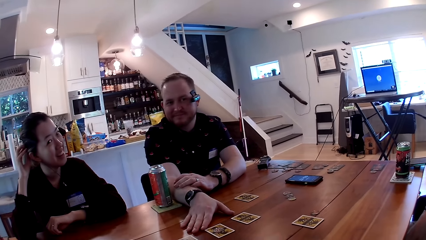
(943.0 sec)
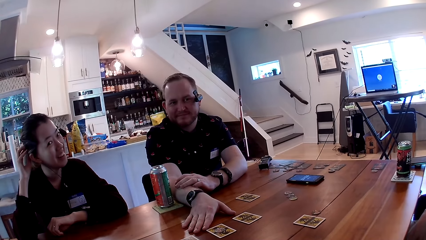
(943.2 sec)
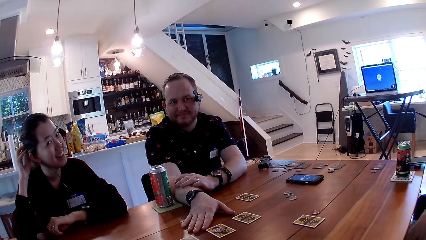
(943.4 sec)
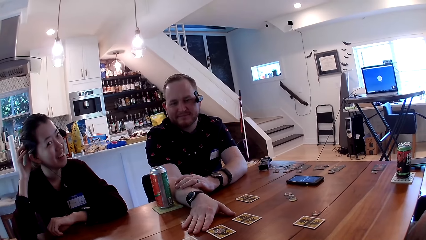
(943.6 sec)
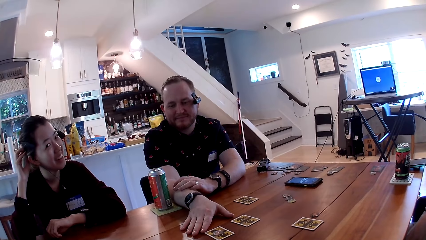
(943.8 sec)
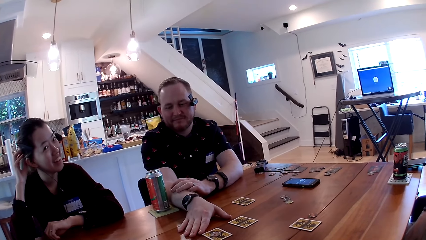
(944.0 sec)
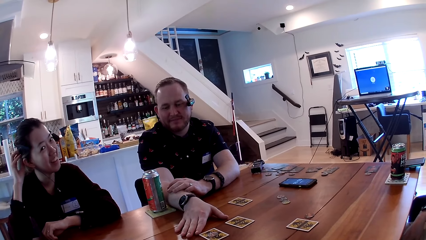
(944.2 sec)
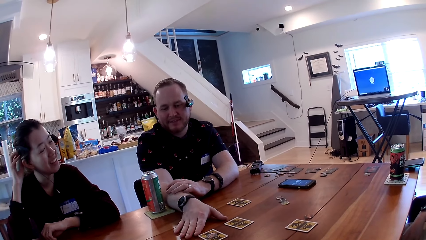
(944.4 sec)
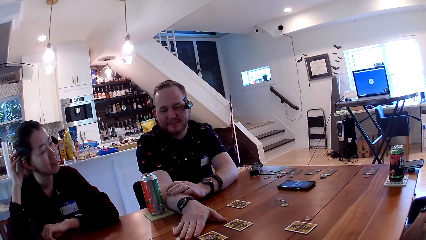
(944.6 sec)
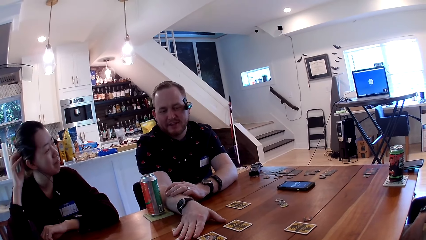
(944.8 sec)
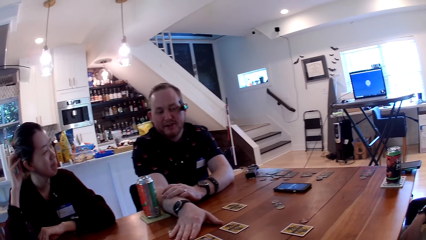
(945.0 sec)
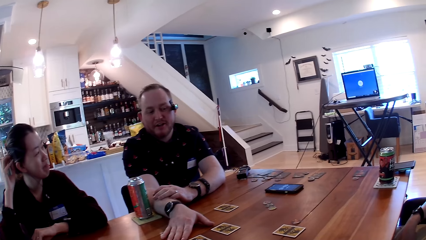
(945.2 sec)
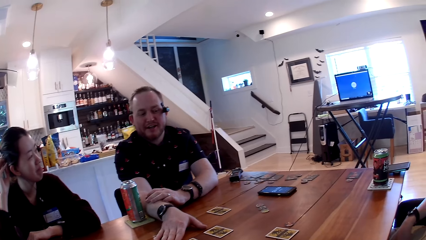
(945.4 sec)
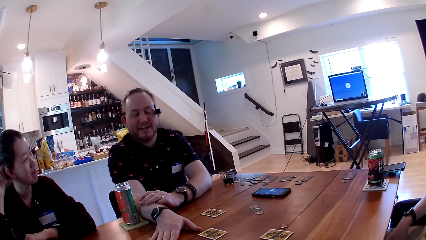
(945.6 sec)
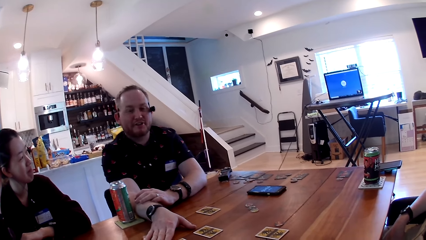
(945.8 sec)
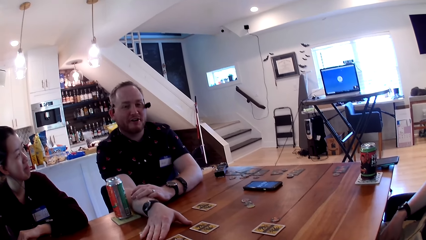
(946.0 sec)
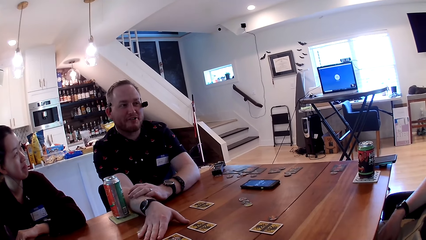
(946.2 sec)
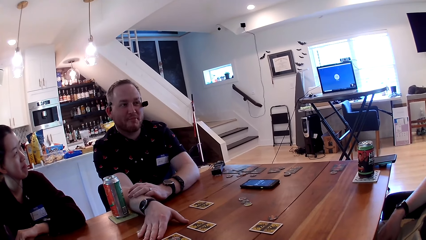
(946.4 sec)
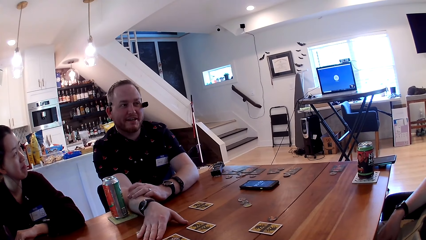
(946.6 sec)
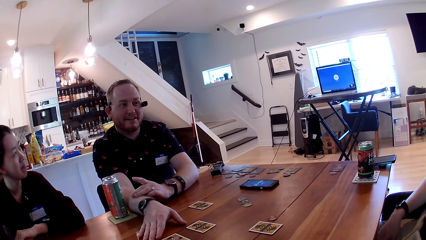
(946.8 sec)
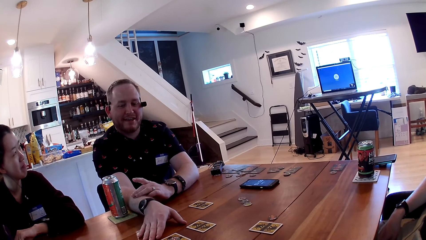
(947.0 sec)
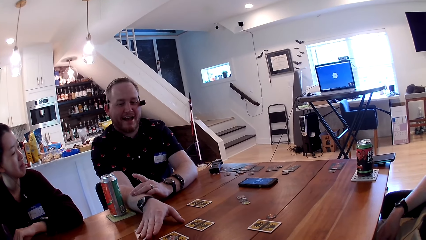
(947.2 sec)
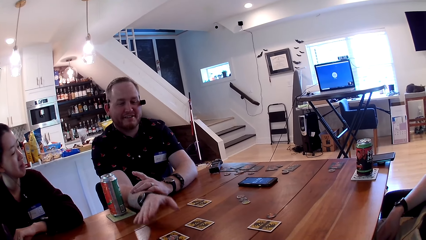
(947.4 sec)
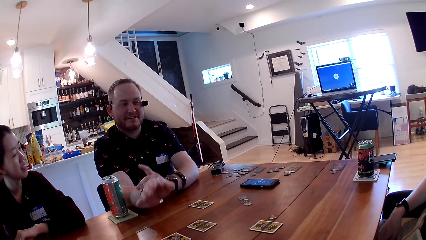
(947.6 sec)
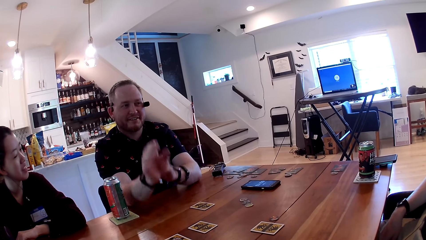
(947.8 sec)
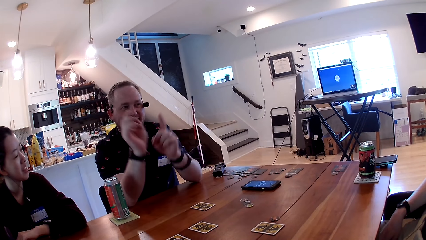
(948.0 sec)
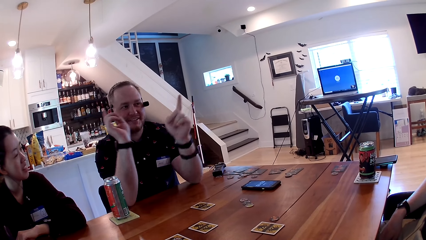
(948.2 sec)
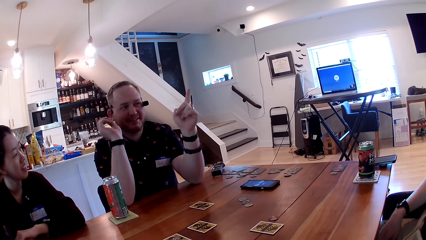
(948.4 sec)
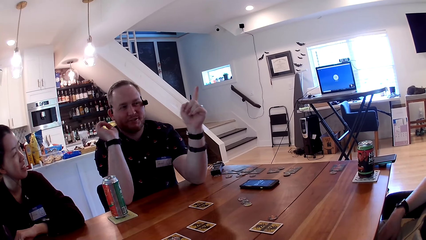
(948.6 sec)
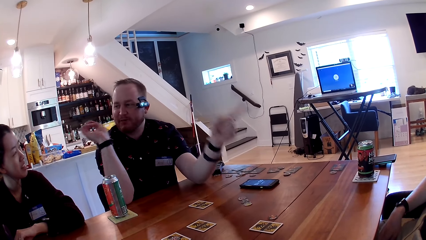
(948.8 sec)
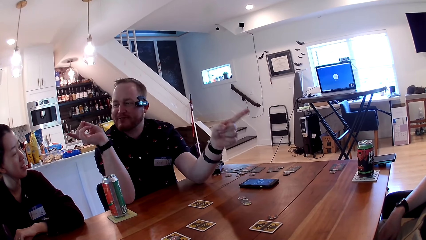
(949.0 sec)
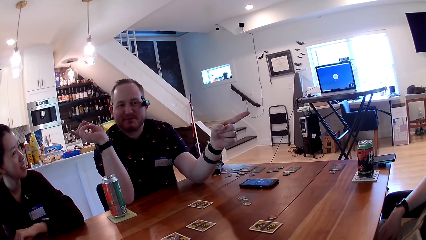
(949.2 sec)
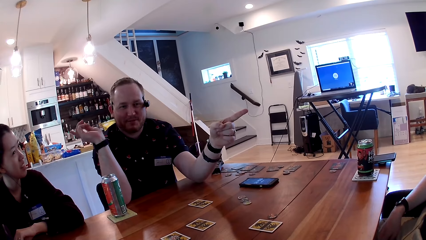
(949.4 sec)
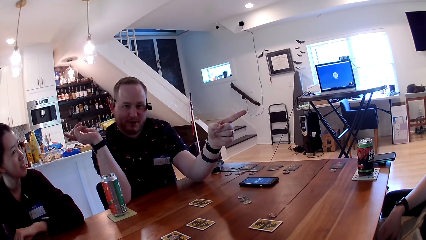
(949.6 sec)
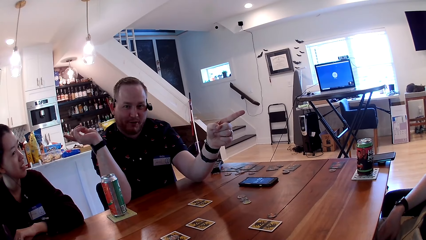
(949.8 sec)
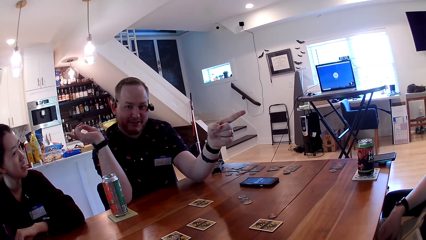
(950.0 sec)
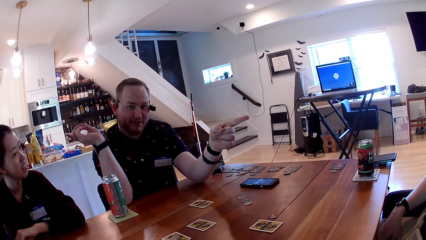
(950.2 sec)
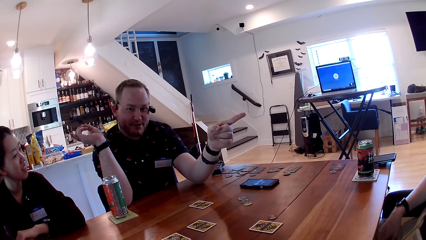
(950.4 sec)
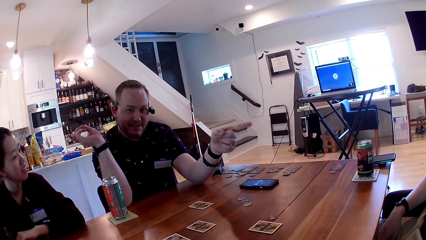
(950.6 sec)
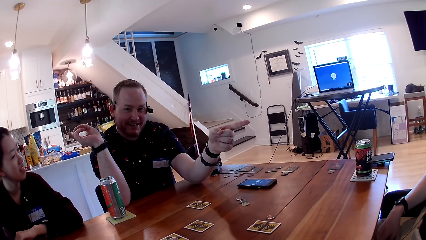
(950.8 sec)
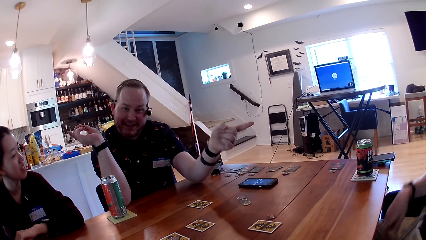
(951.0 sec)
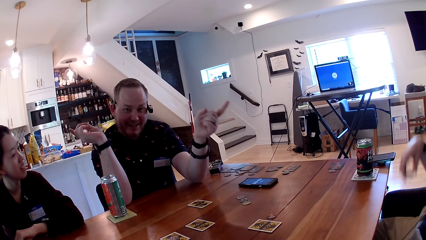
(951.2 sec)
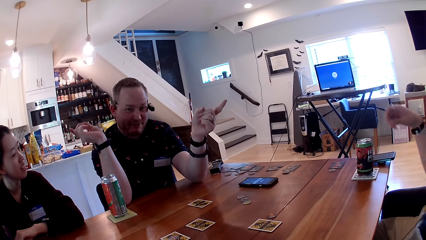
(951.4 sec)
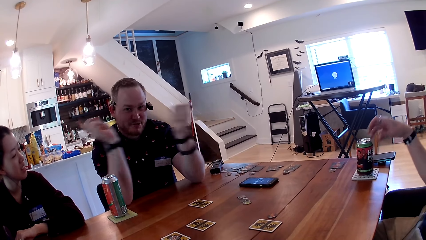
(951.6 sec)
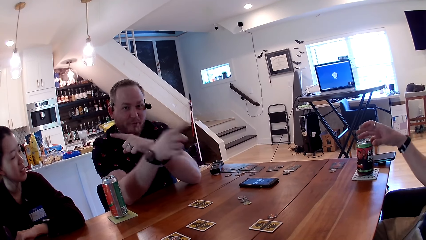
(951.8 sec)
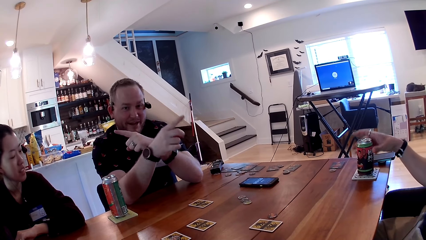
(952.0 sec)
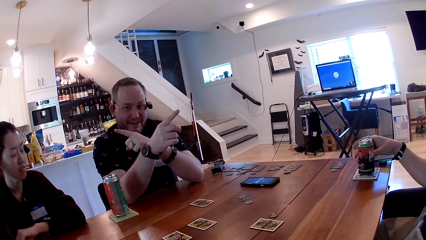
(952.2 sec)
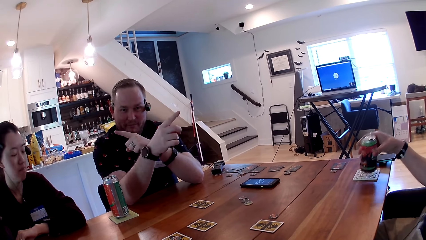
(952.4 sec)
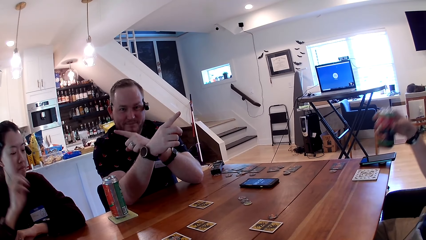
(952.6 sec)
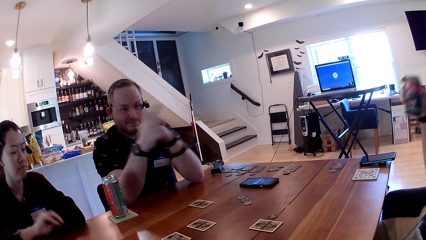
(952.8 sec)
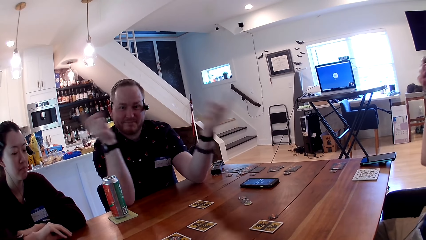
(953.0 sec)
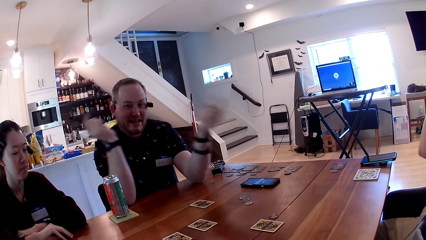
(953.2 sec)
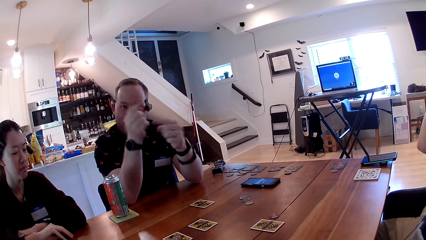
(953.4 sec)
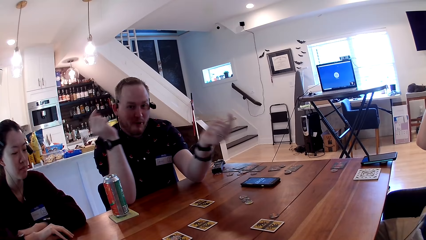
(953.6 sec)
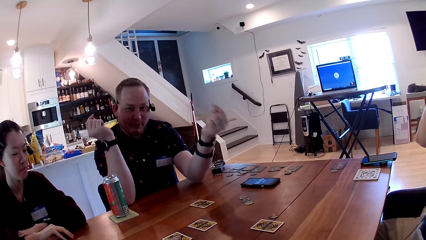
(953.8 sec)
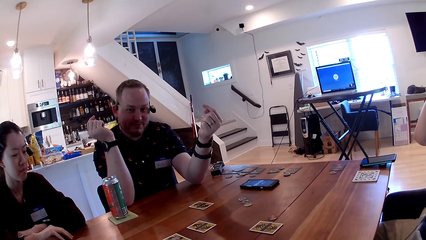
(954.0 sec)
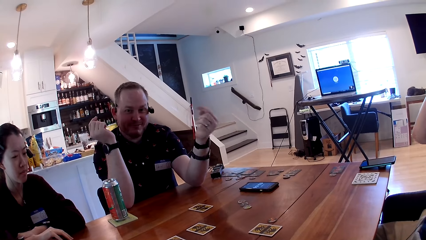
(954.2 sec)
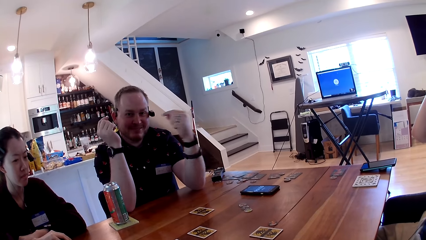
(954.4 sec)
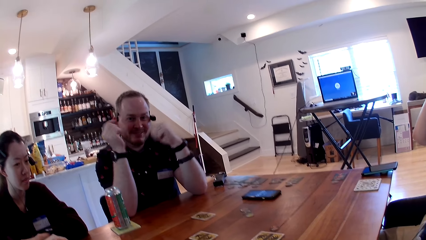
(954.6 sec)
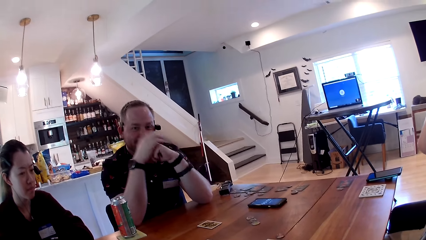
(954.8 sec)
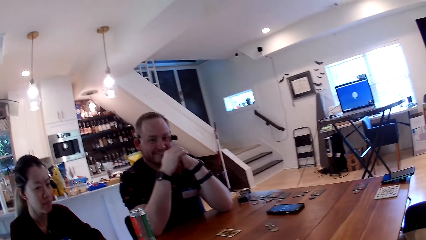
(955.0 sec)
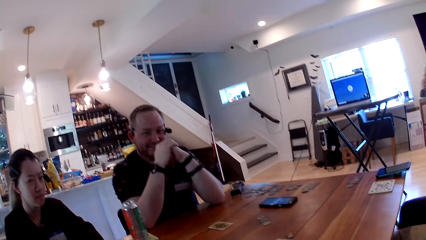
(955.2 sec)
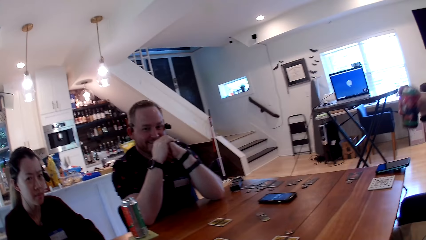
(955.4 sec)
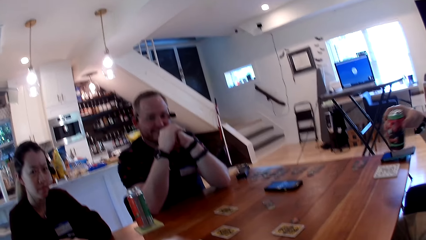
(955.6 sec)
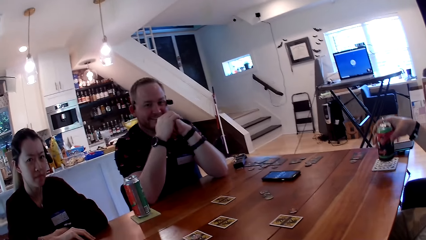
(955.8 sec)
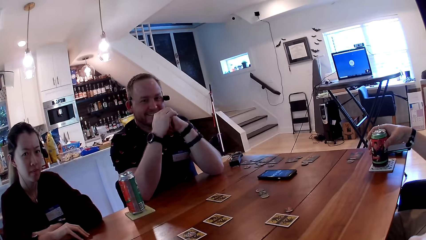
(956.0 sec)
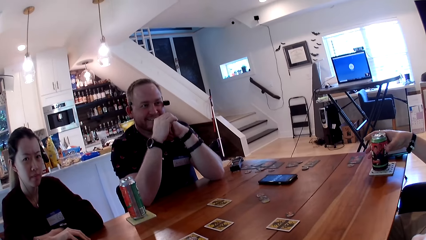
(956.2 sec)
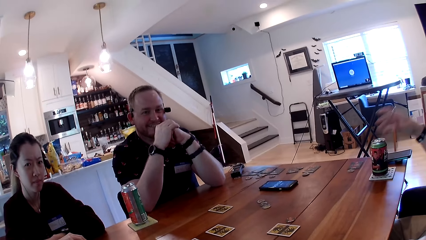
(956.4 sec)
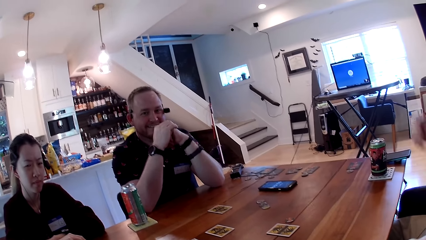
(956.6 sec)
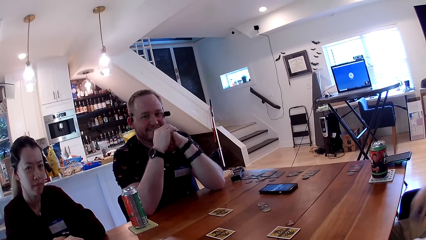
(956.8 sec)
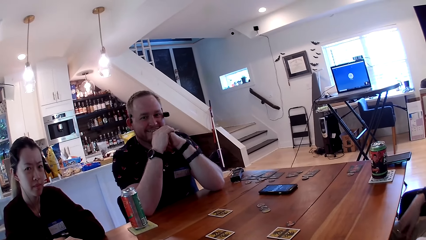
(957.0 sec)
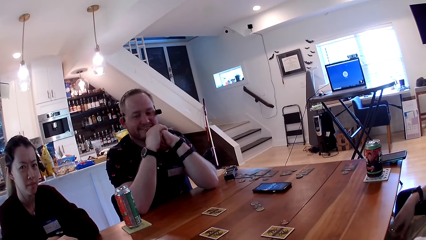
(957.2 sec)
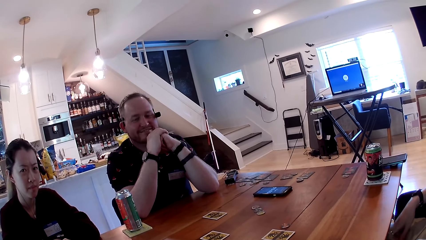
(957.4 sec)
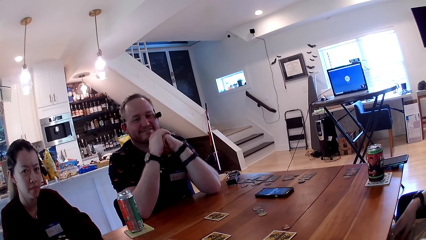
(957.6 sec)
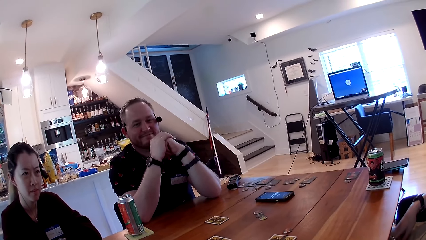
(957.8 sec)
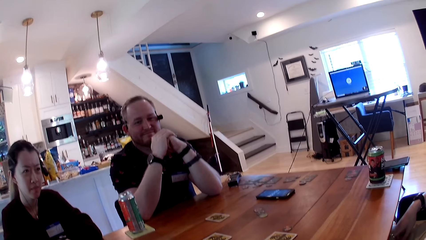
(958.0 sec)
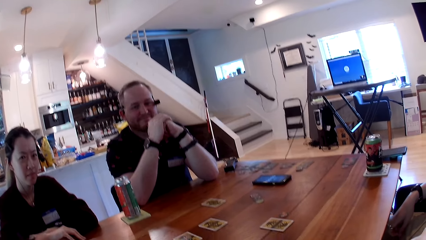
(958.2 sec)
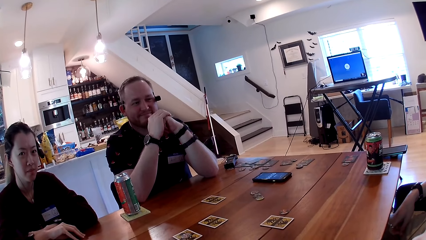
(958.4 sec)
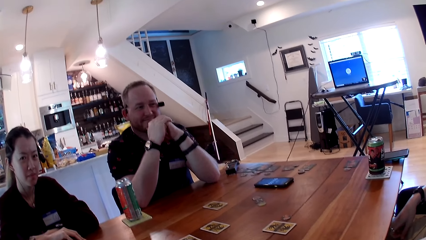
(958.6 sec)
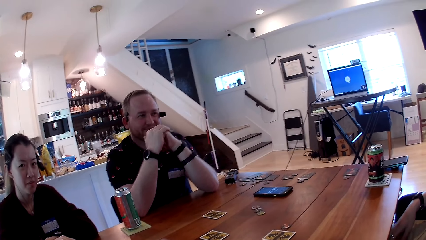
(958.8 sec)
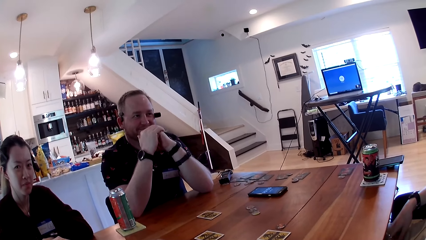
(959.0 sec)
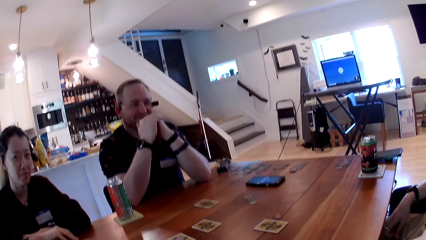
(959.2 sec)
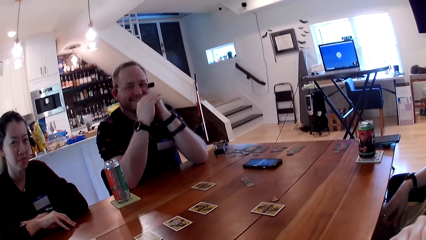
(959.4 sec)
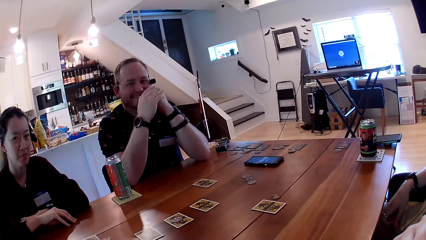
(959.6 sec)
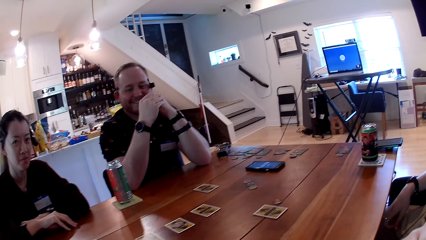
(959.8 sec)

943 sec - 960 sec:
A lady touches her hair. A man speaks. The man interacts with a woman, another man and the camera wearer with his hands. The first man moves his hands. The other man picks up the canned drink on the table with his right hand. He drinks from the can. The camera wearer converses with the woman, the first man and the other man. The other man places the canned drink on the table with his right hand.
